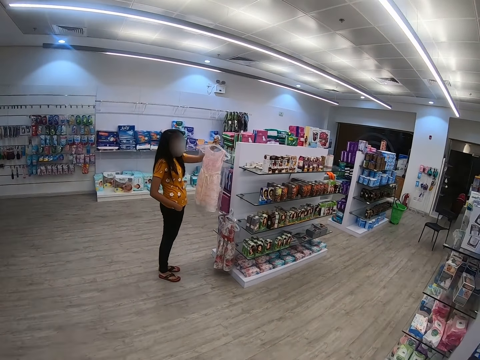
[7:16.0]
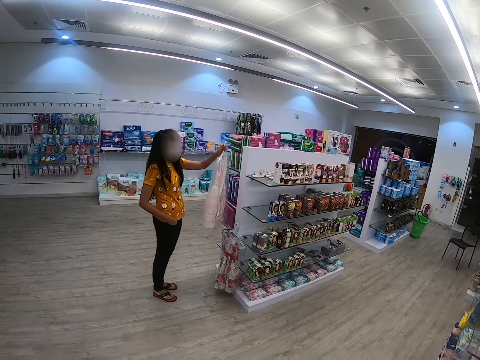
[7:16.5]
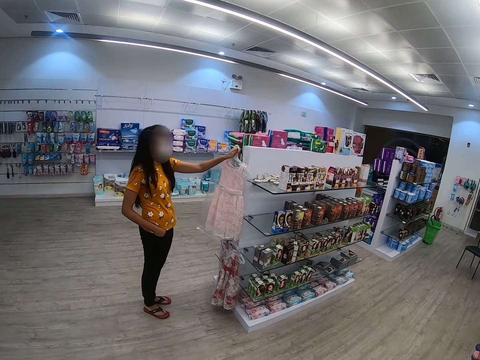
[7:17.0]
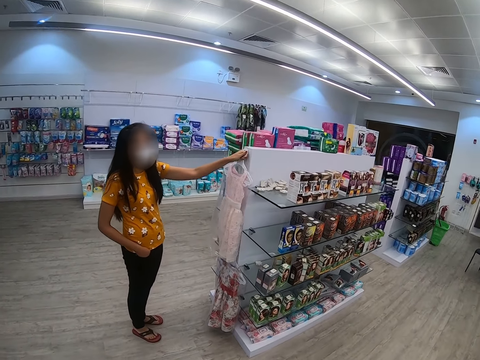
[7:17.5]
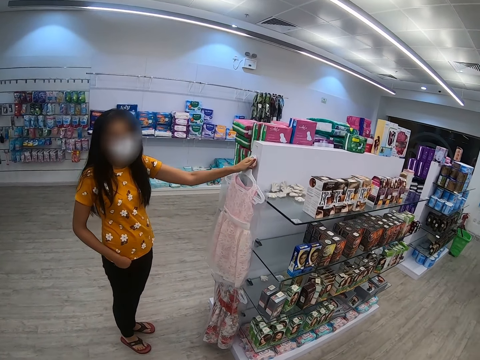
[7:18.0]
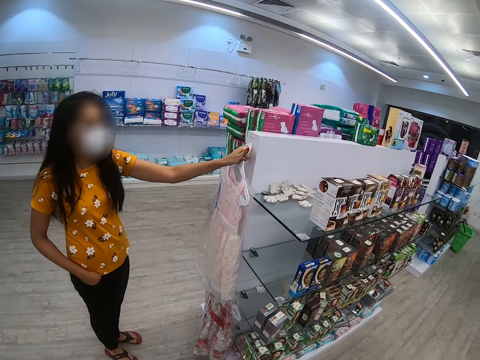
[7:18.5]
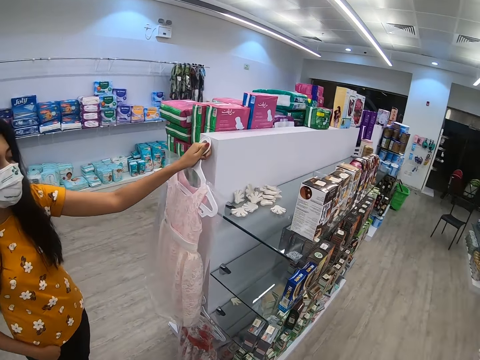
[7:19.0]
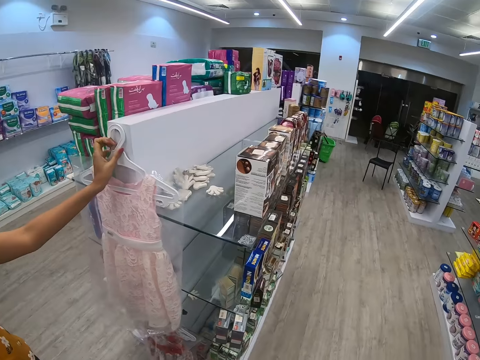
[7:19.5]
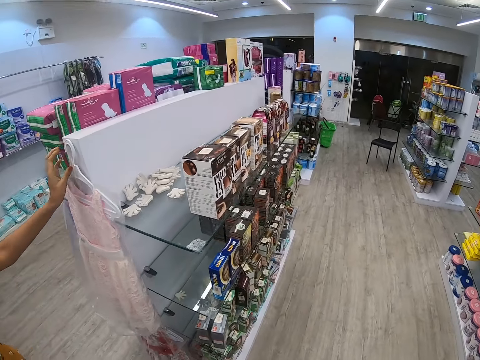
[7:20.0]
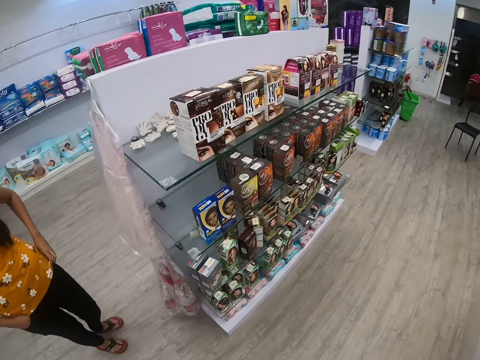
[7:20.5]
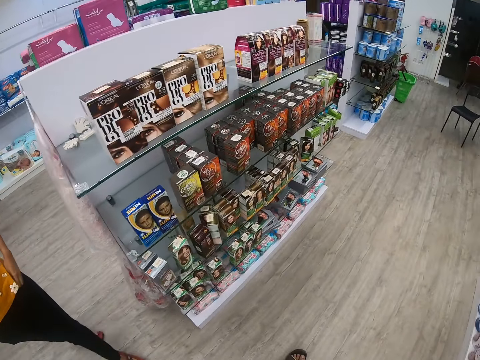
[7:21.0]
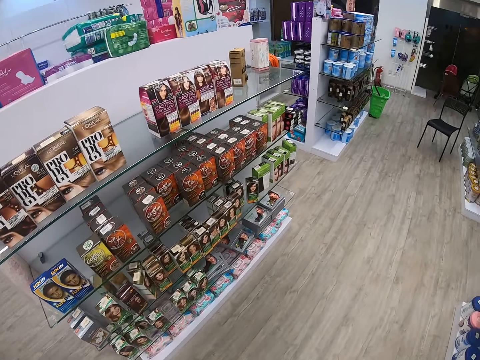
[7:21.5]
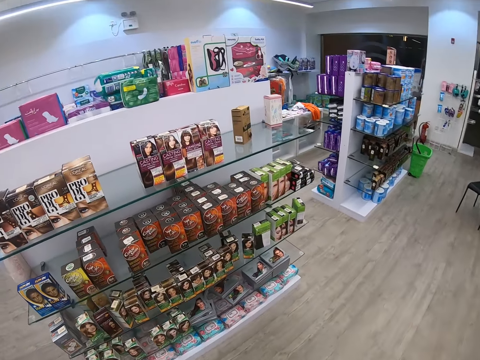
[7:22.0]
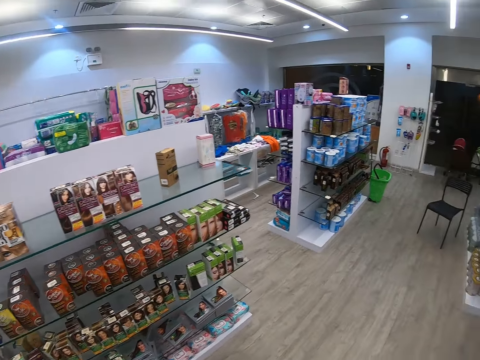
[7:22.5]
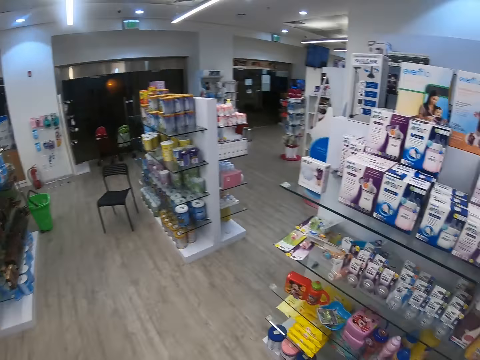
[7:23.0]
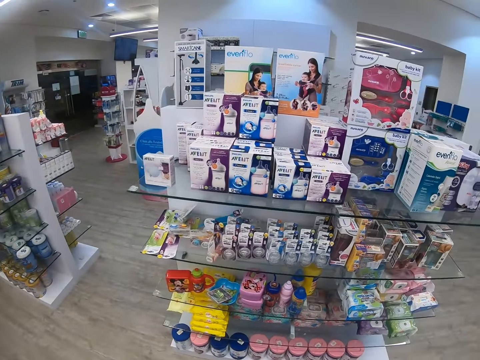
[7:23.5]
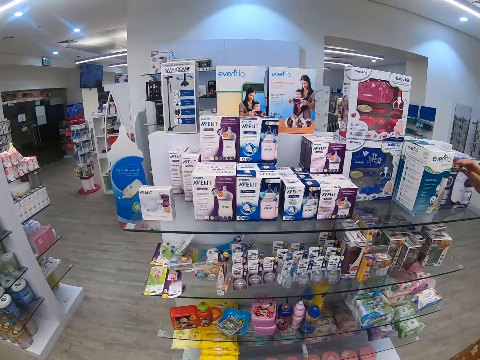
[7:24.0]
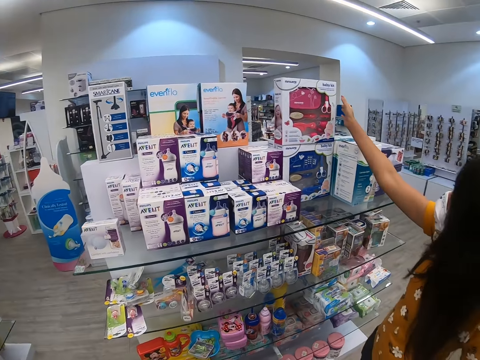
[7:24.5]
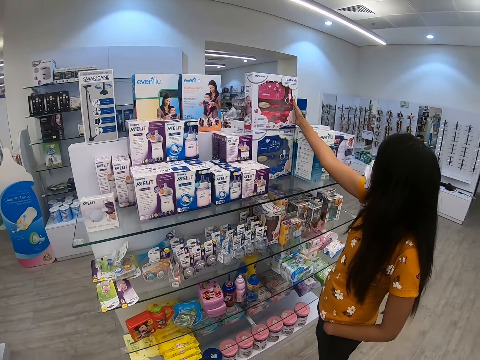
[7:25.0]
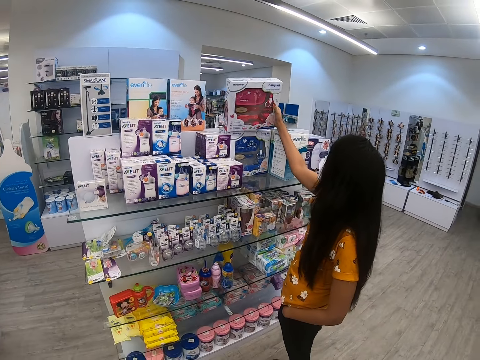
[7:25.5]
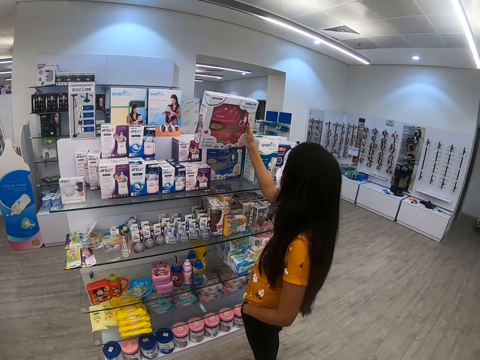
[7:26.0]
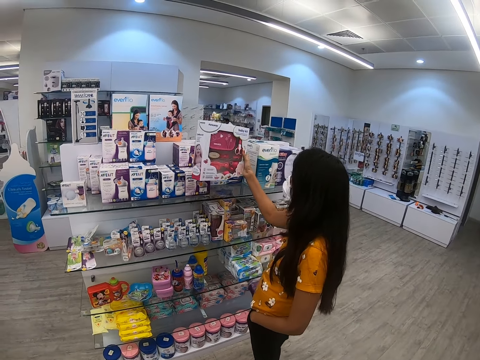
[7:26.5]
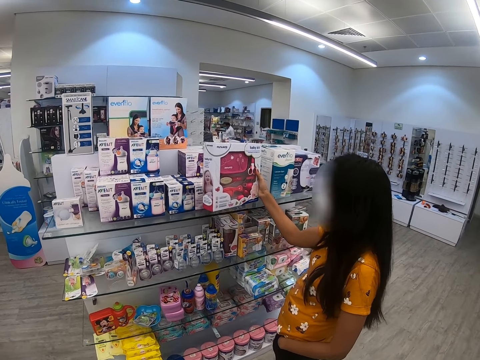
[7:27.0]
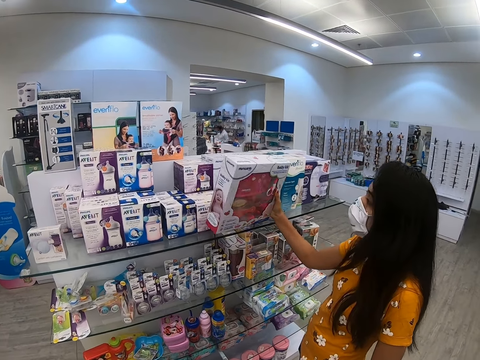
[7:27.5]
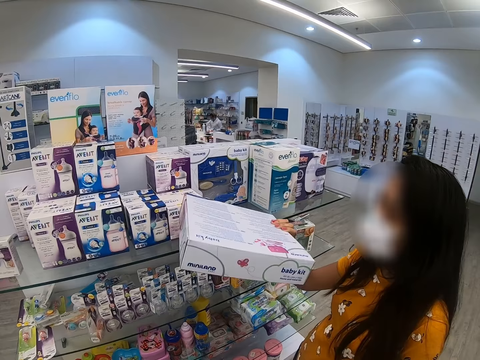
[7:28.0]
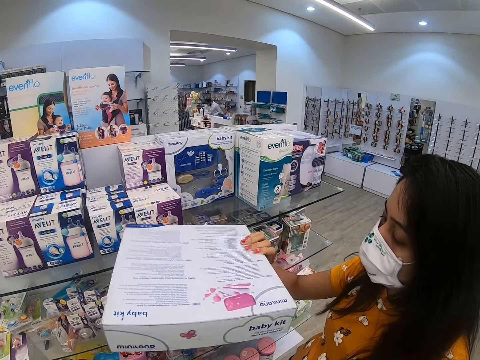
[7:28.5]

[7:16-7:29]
A woman hangs a dress on a shelf, returning it to the displays. The camera wearer looks around the supermarket. The woman picks up a pack of baby kits on a shelf. The woman examines the pack of baby kits.

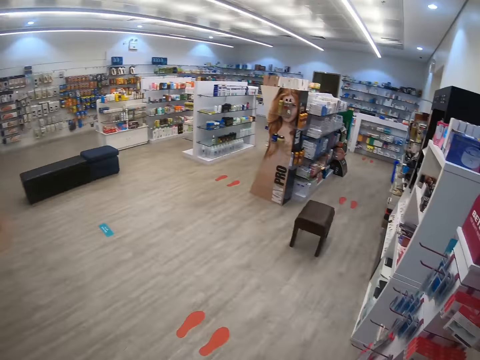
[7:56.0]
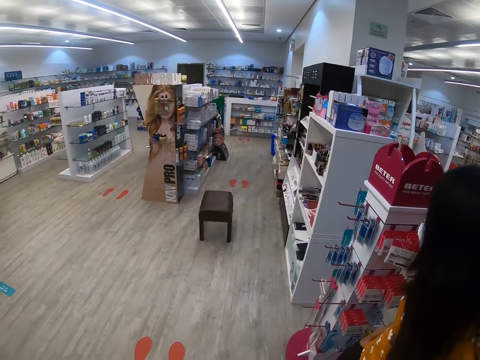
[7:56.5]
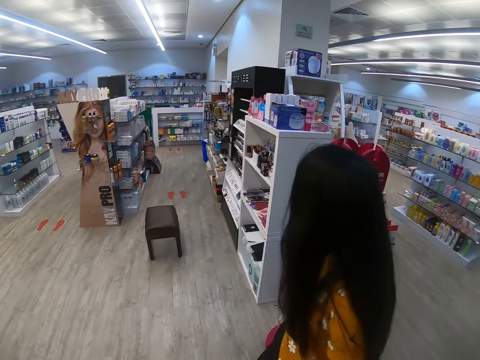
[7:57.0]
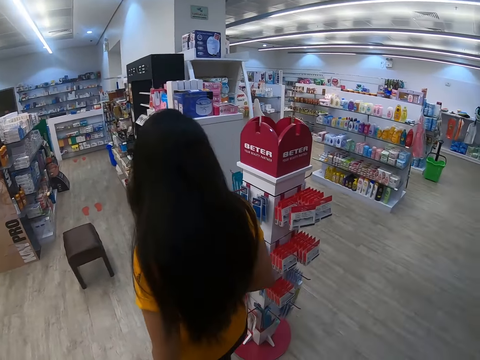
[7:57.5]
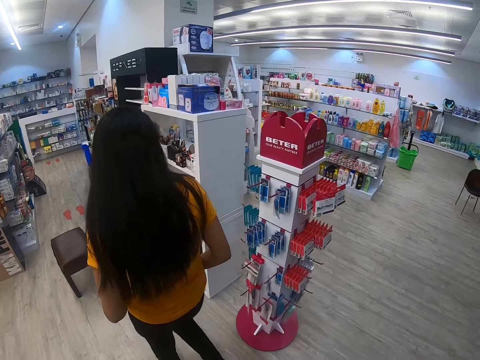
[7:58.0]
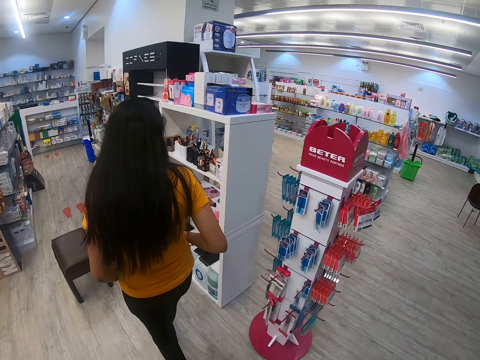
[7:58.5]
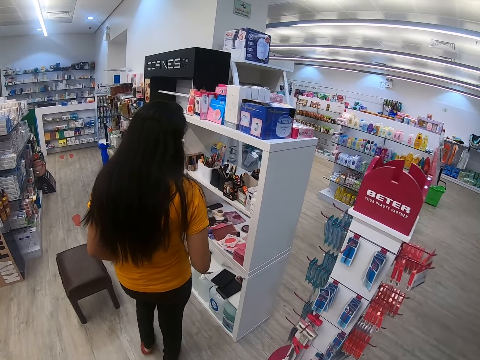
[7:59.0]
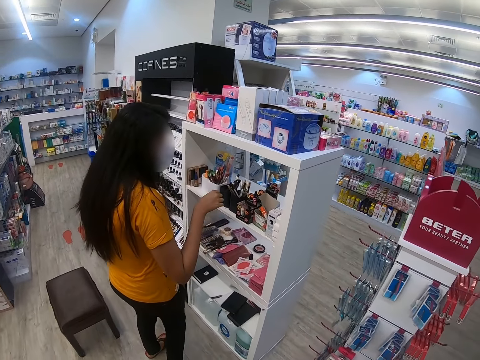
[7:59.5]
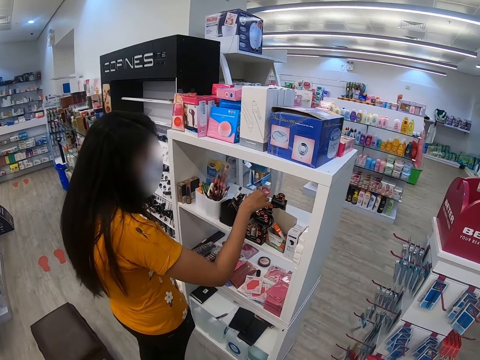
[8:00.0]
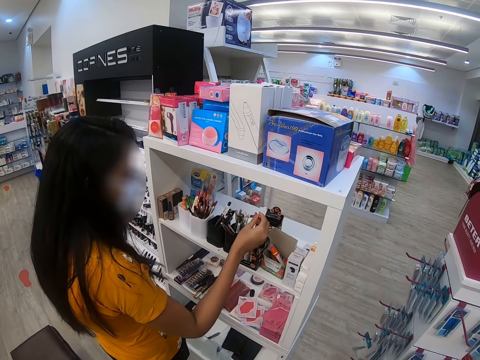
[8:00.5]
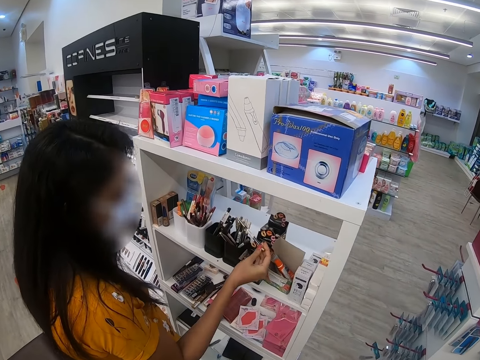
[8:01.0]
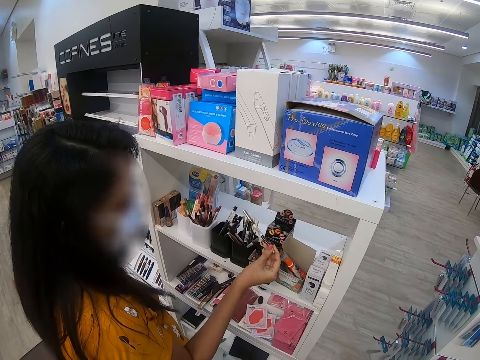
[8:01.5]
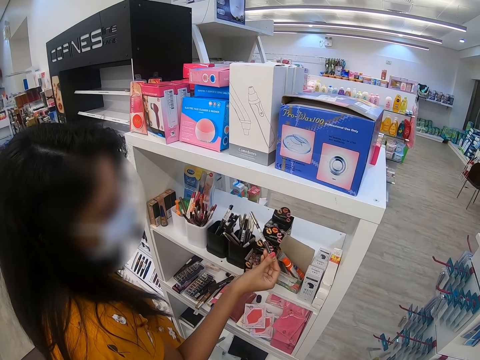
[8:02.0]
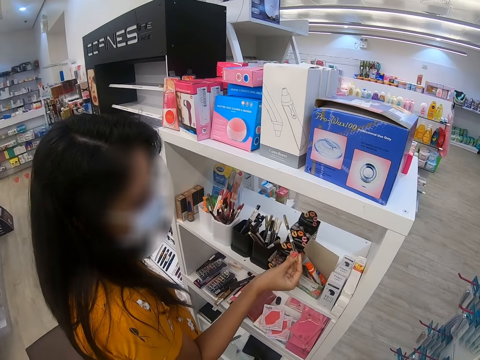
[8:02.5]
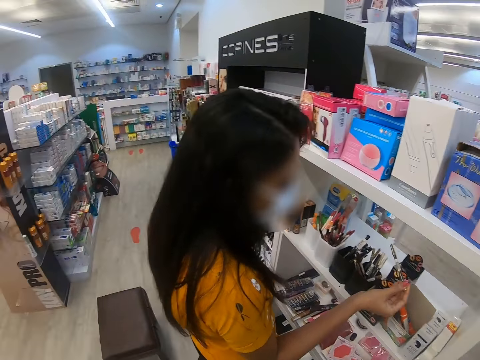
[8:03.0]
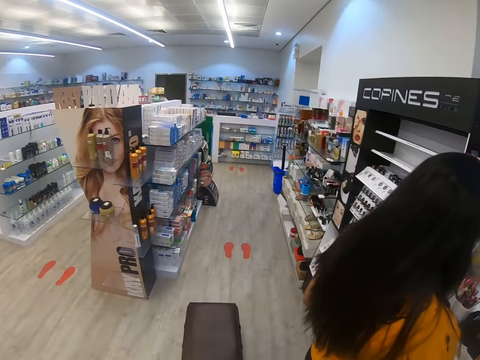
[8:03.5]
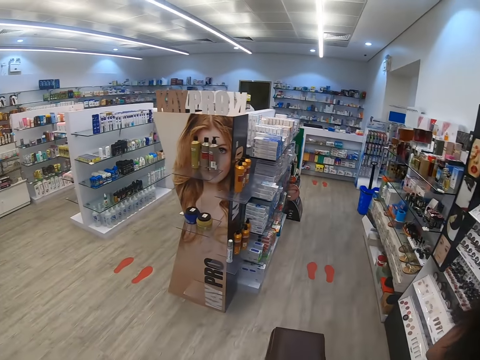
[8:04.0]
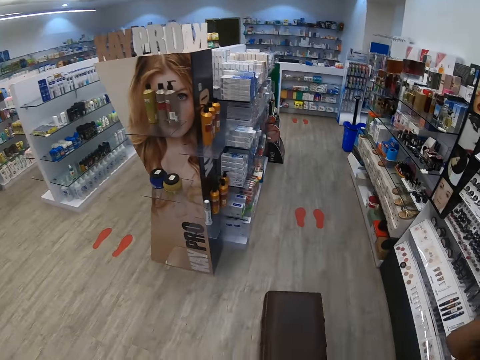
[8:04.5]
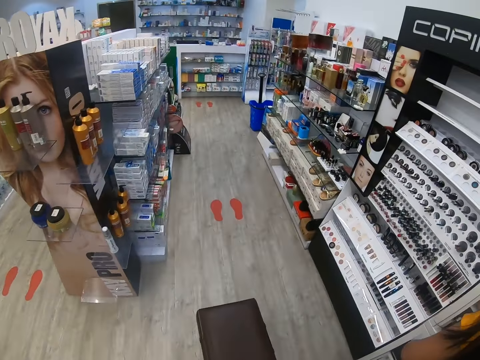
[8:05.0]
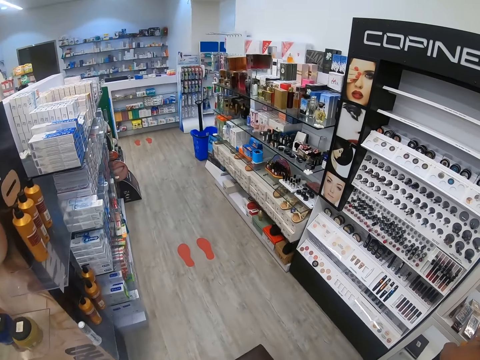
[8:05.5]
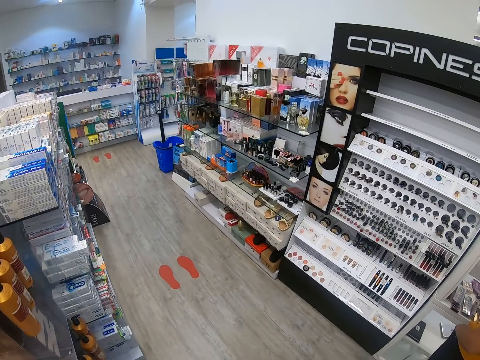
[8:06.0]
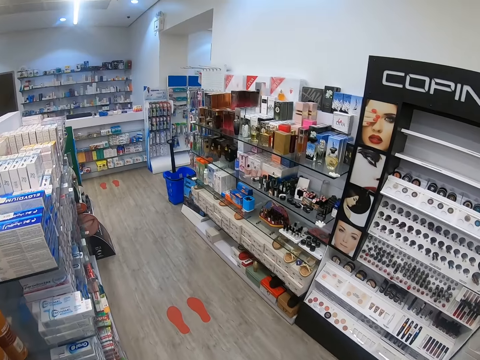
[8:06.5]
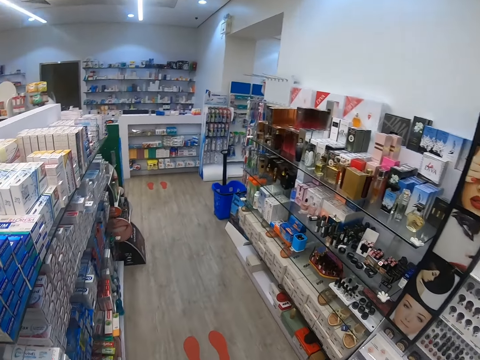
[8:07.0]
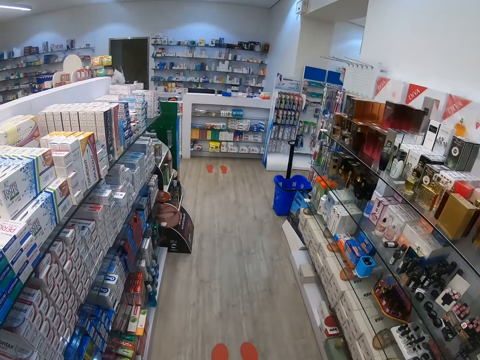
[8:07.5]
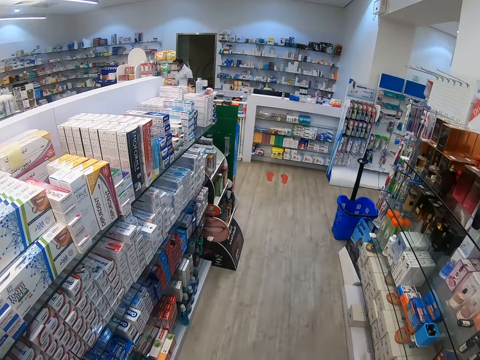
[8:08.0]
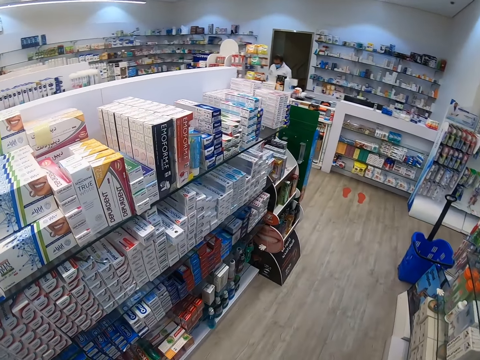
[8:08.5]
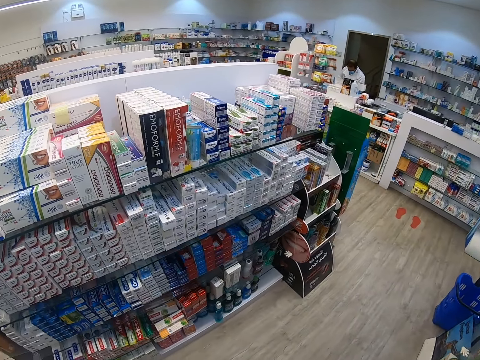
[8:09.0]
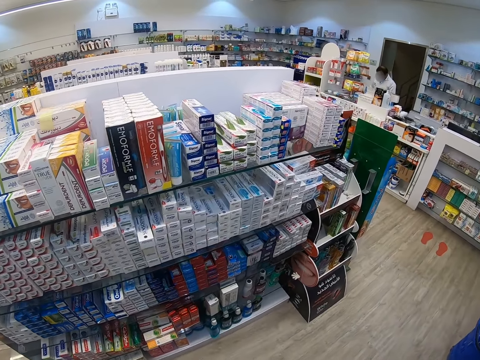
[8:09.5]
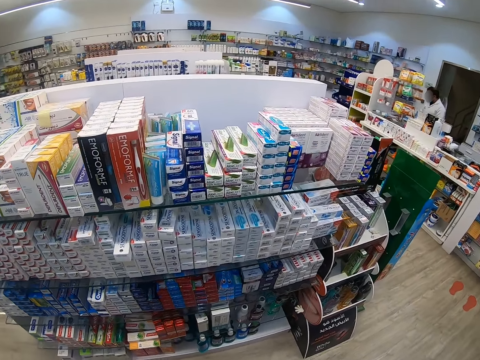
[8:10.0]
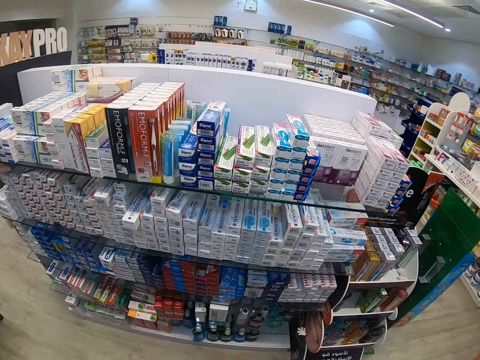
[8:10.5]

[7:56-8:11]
A woman looks at items on a shelf. The woman picks up an eye pencil on the shelf. The camera wearer looks around.
